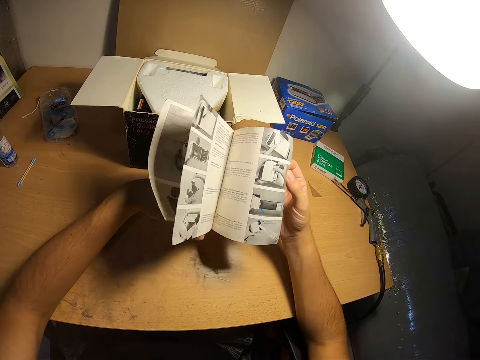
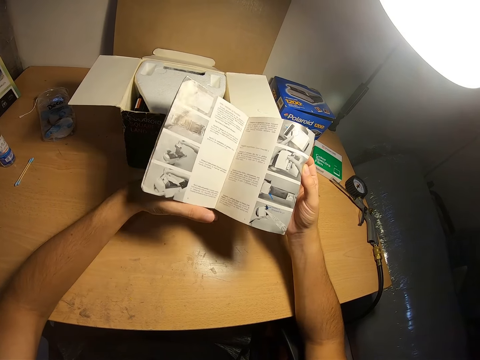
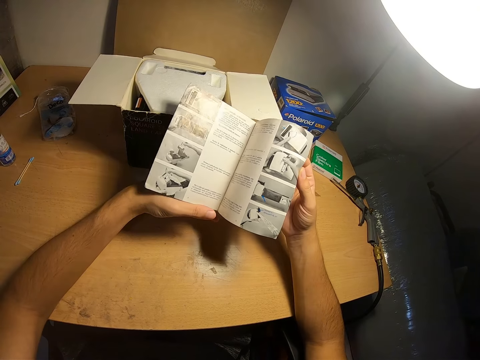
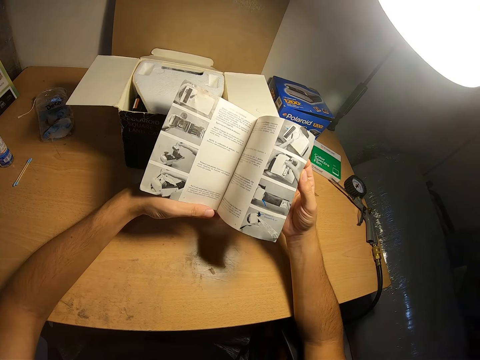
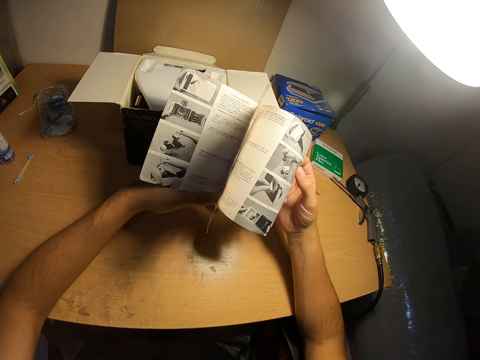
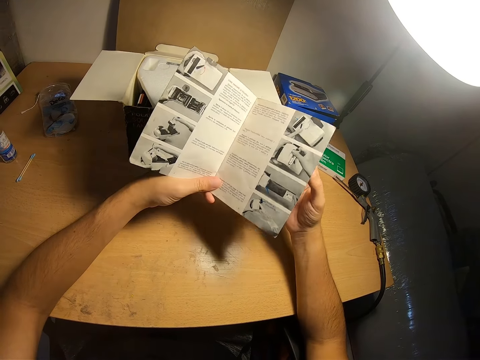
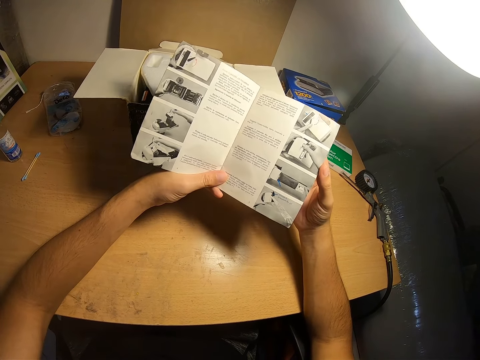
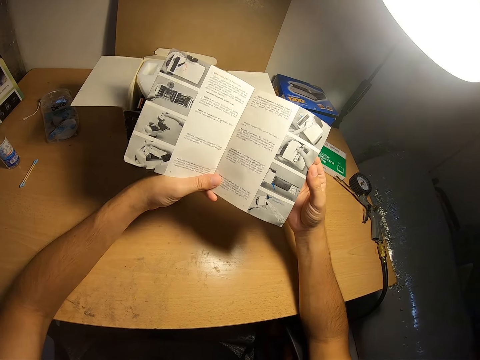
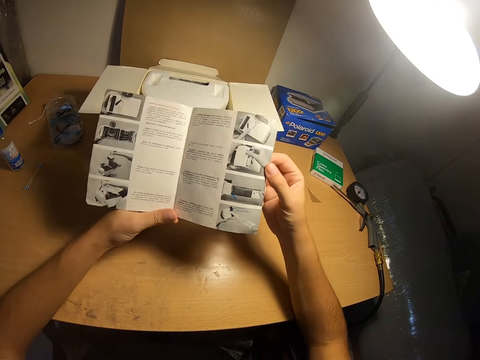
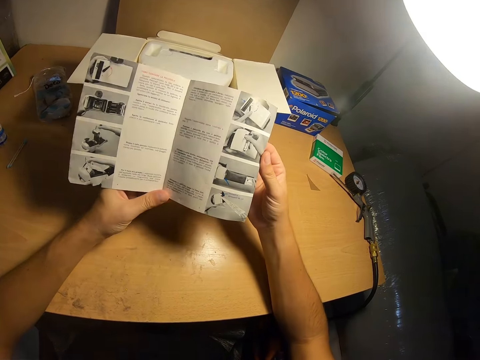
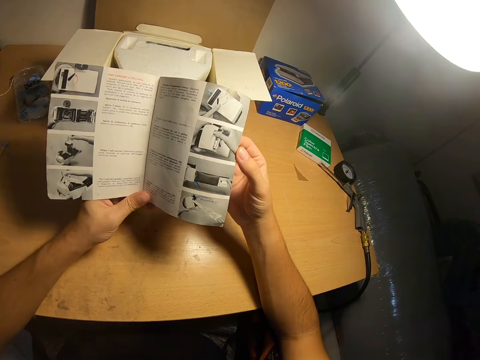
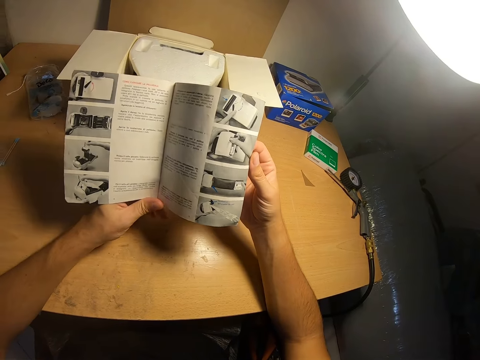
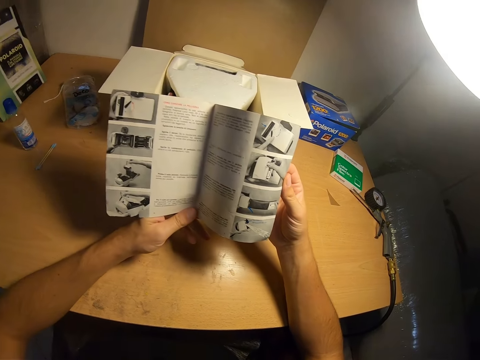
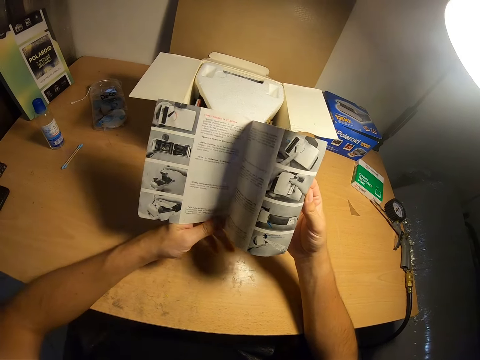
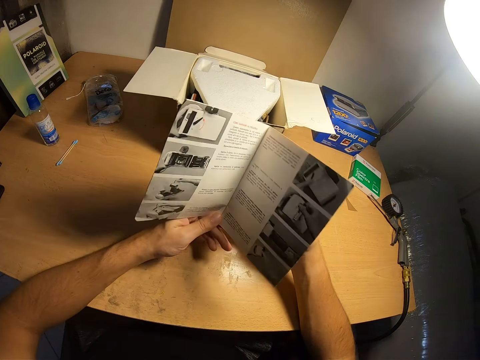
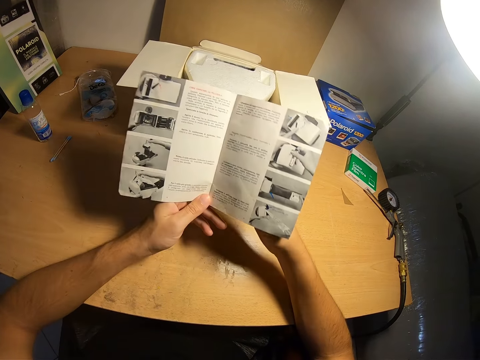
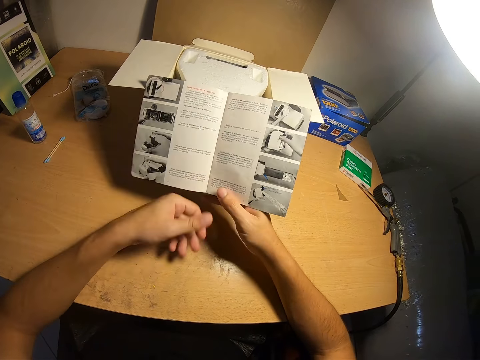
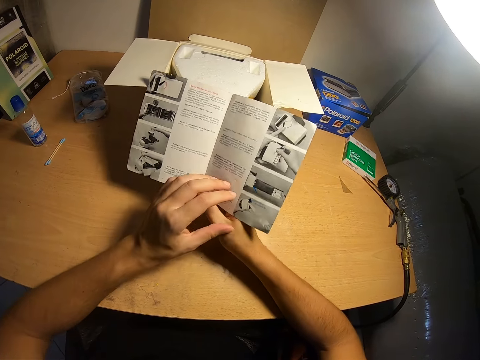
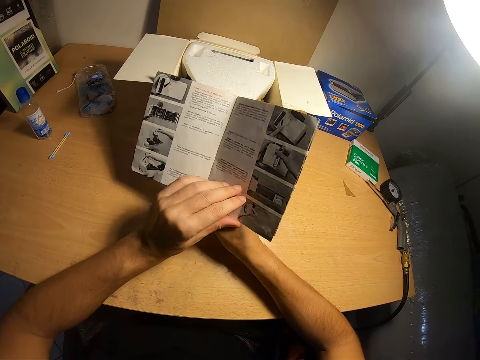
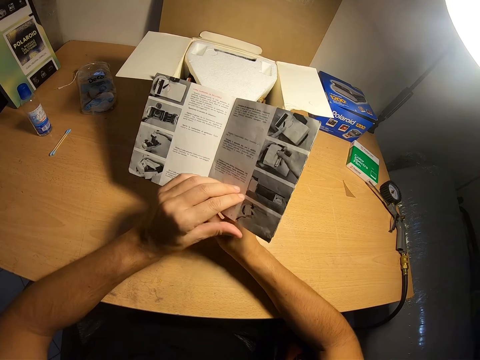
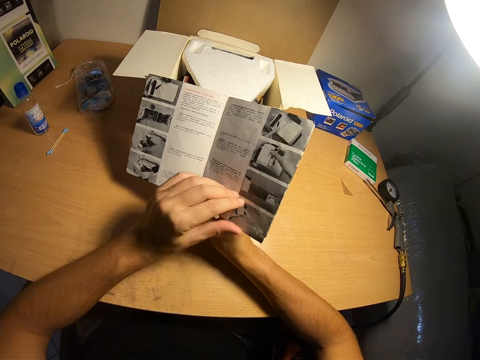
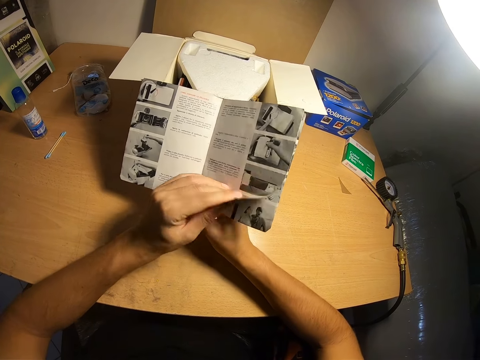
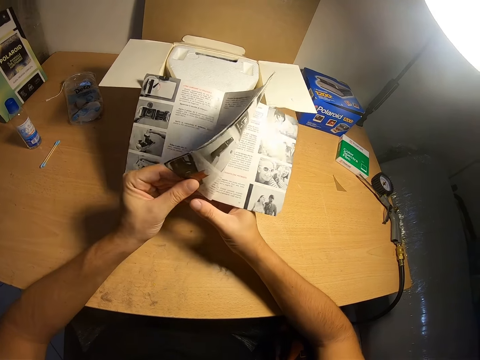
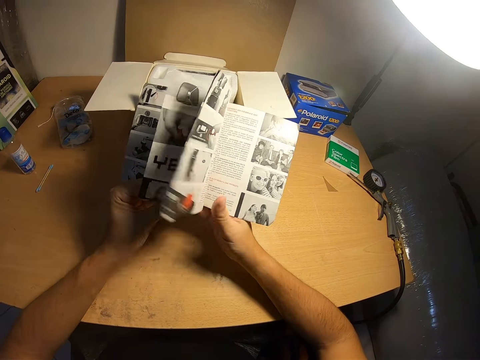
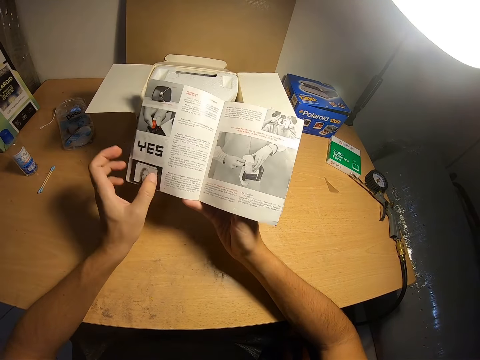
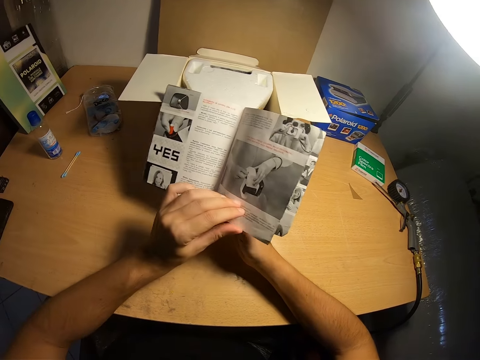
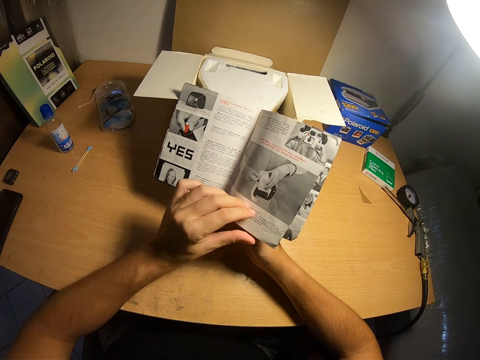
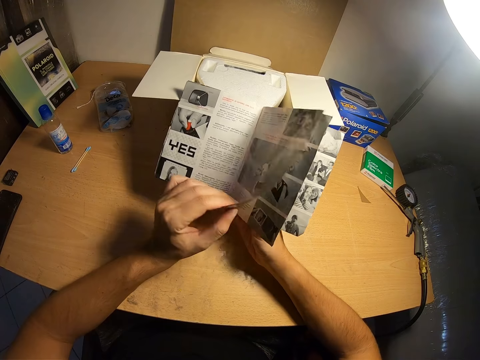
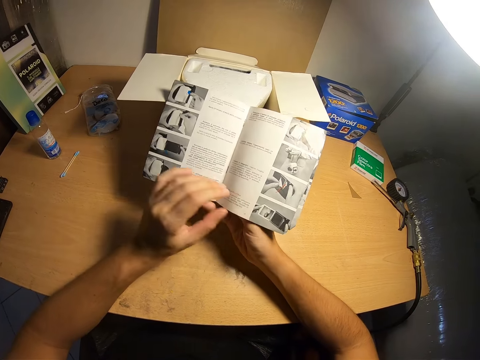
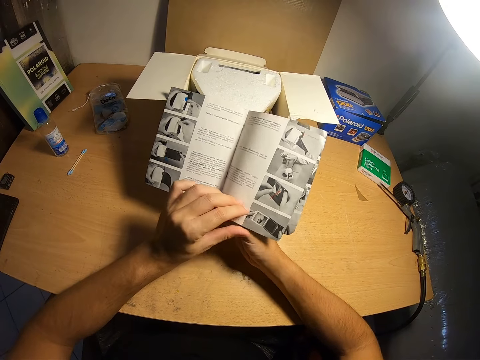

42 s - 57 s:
The camera wearer reads the book. They open pages on the book.

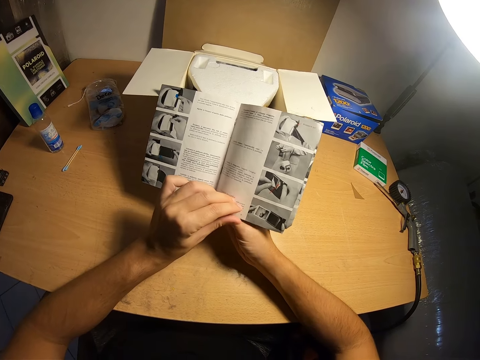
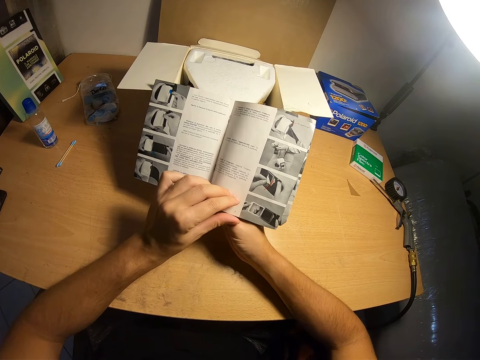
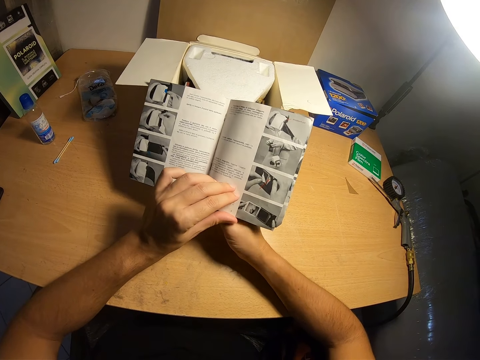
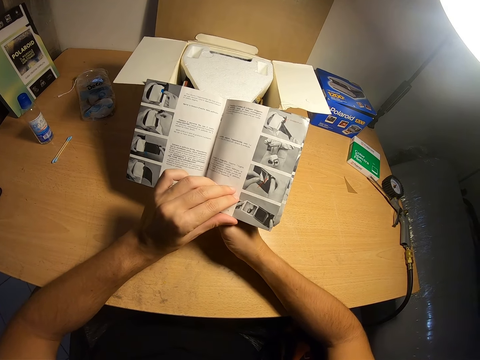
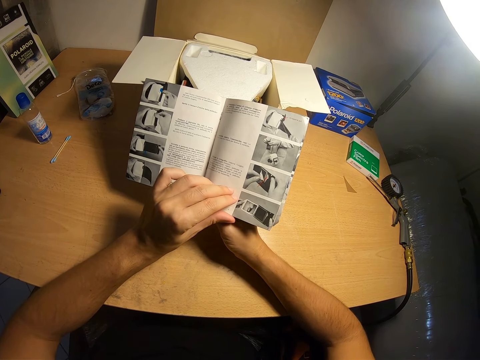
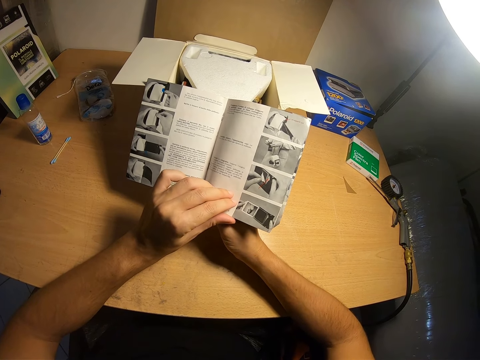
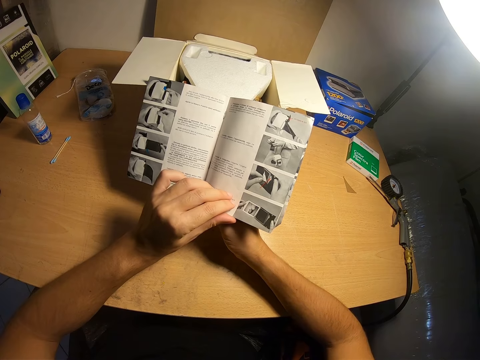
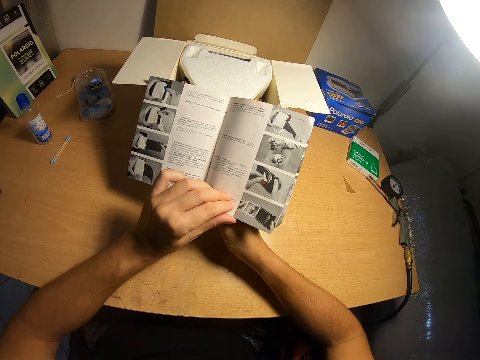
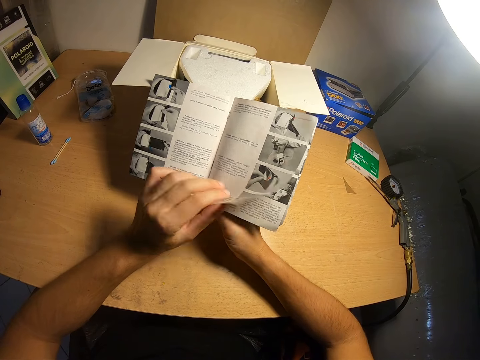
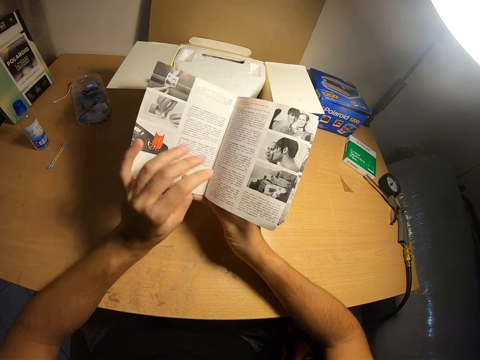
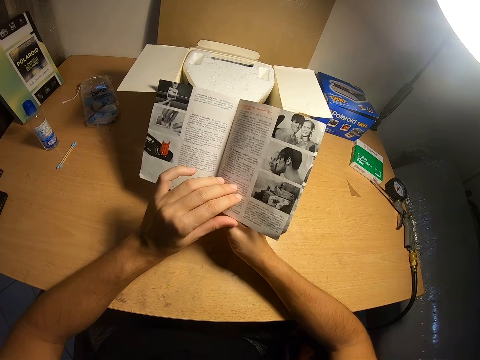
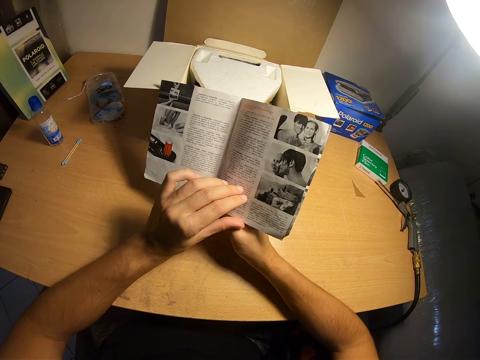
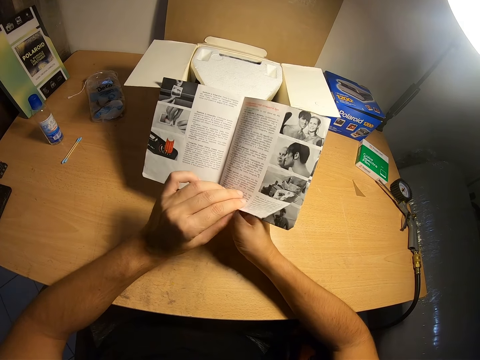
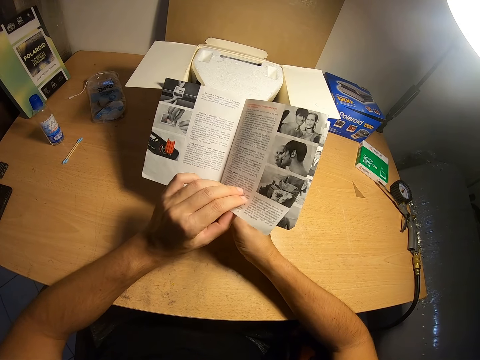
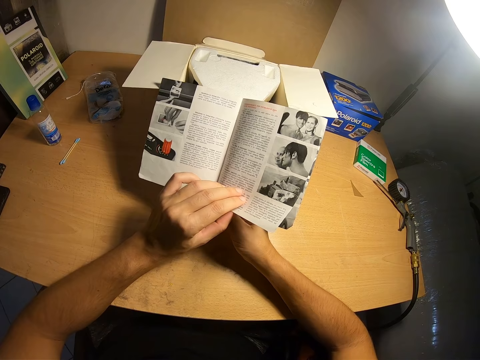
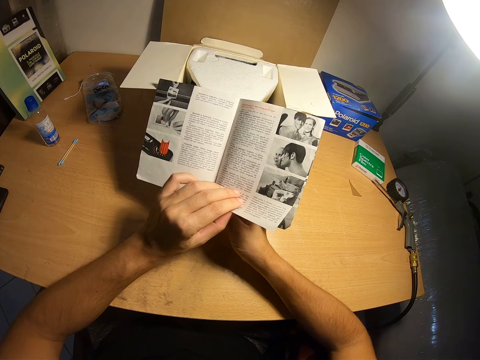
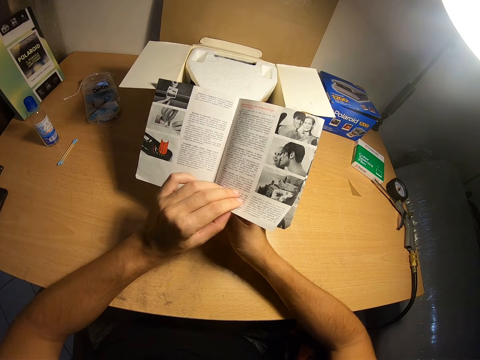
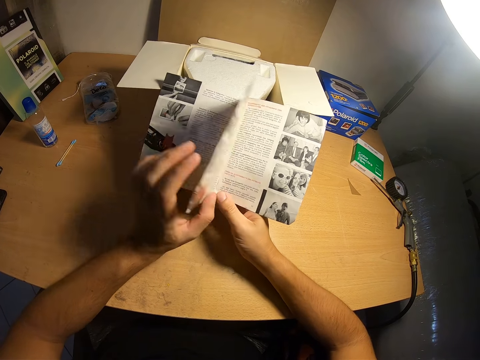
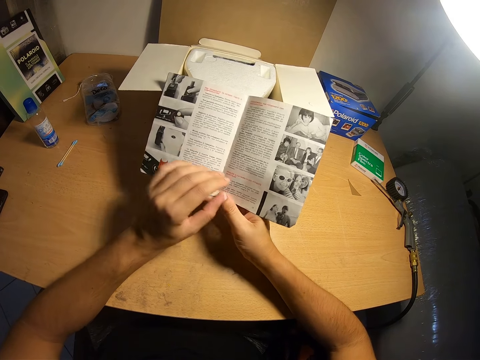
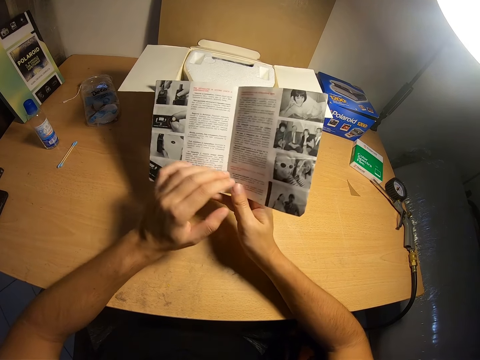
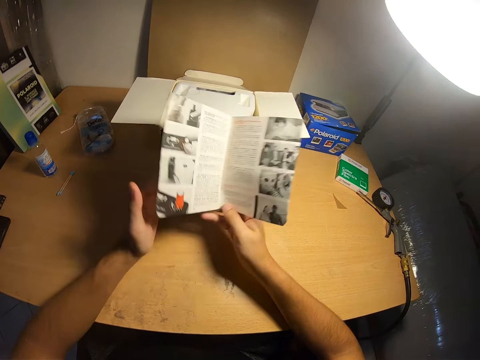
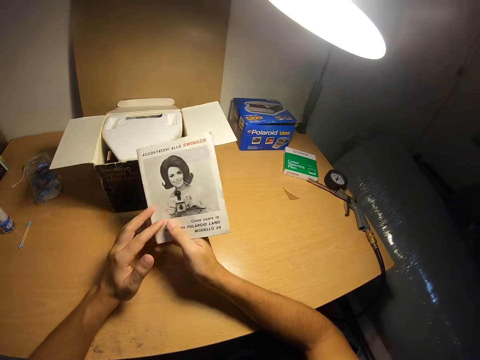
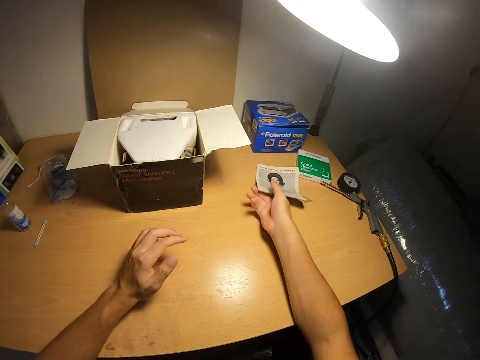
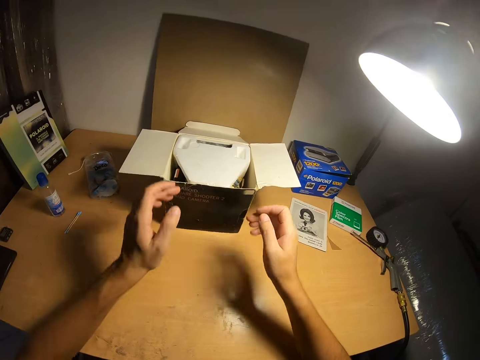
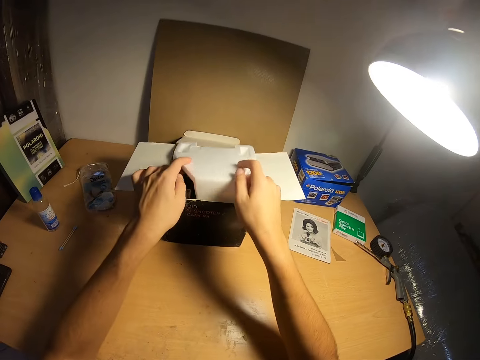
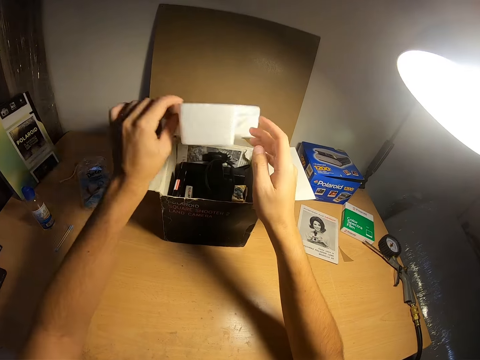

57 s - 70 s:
The camera wearer closes the manual. They drop the manual on the table. They remove something from the box. They open the box.
